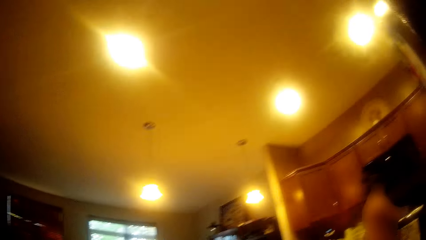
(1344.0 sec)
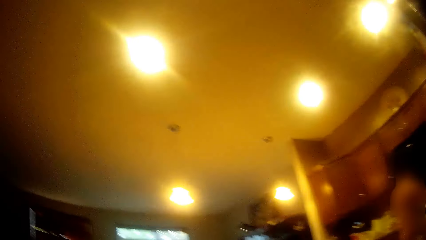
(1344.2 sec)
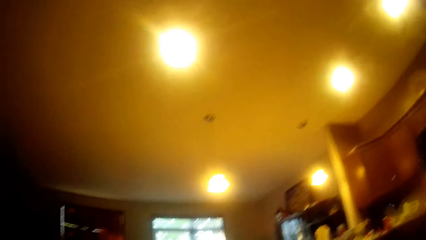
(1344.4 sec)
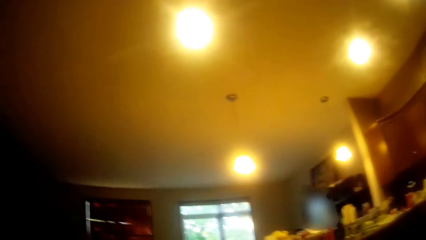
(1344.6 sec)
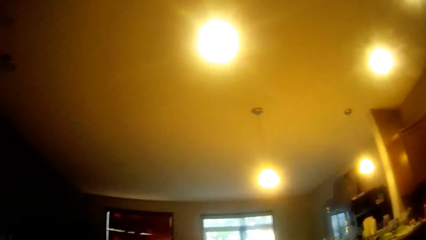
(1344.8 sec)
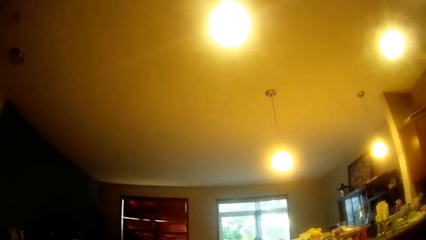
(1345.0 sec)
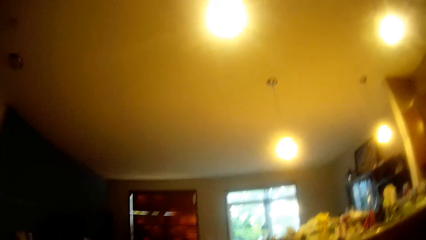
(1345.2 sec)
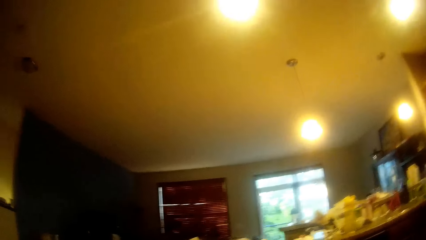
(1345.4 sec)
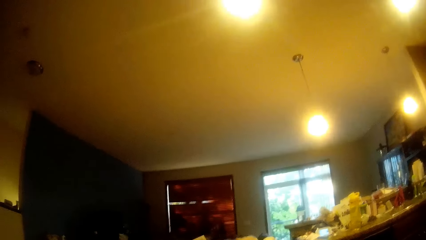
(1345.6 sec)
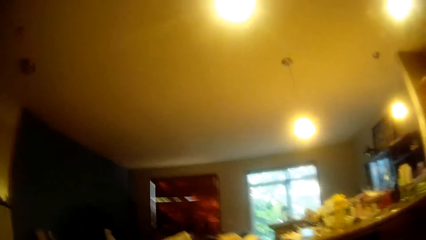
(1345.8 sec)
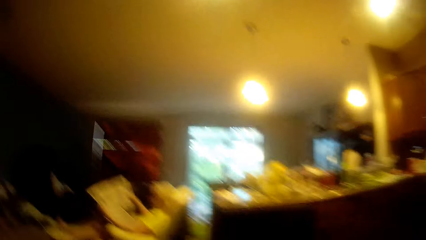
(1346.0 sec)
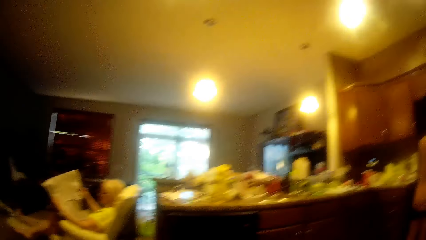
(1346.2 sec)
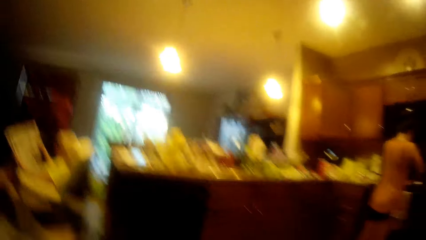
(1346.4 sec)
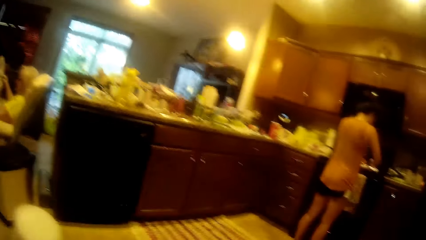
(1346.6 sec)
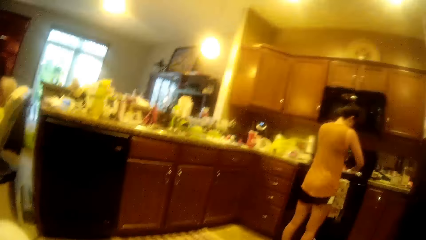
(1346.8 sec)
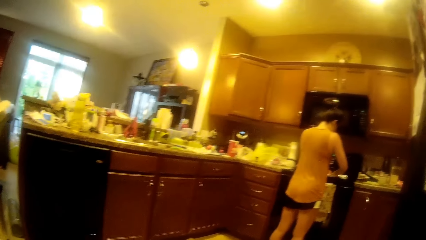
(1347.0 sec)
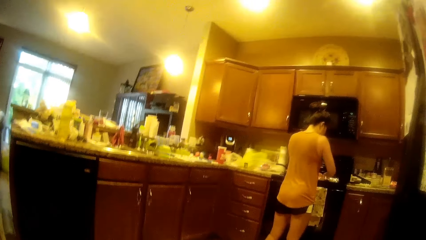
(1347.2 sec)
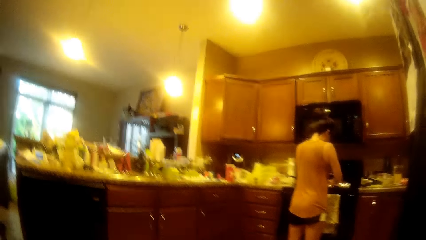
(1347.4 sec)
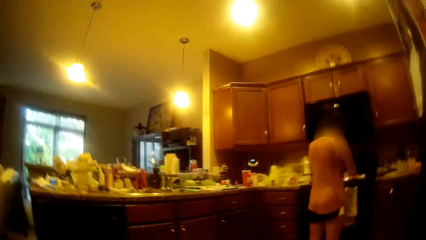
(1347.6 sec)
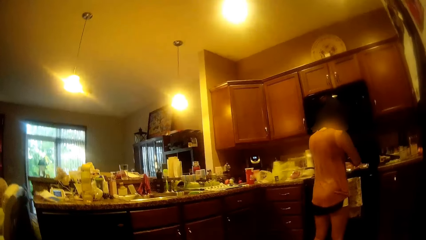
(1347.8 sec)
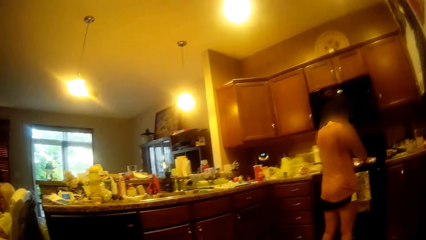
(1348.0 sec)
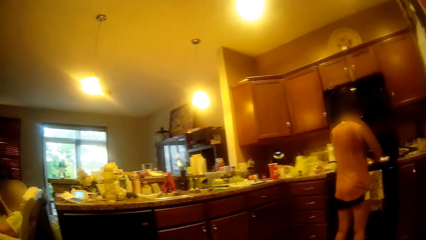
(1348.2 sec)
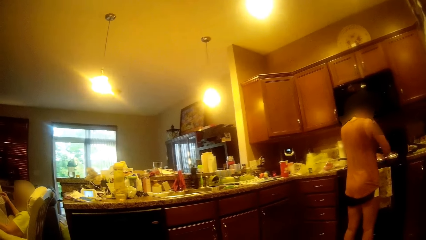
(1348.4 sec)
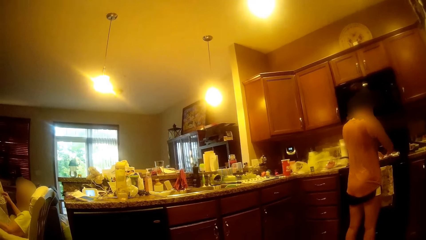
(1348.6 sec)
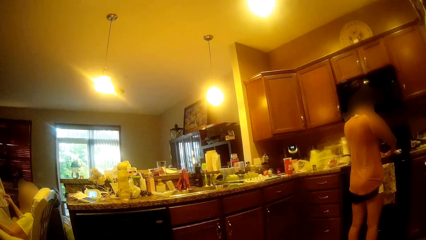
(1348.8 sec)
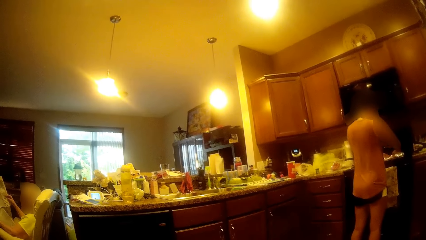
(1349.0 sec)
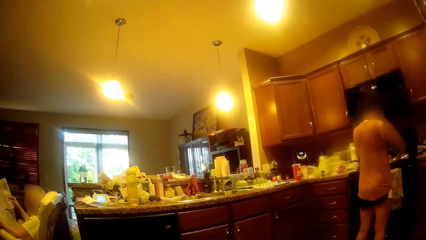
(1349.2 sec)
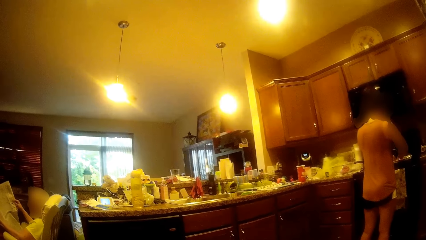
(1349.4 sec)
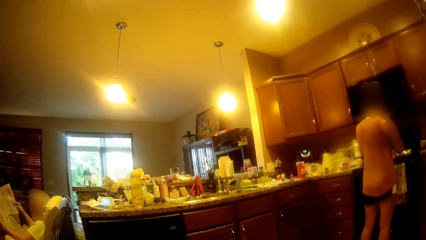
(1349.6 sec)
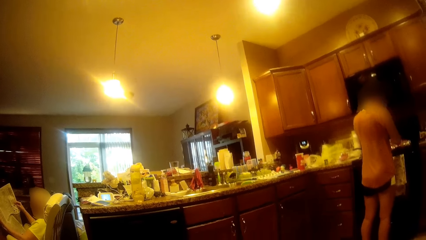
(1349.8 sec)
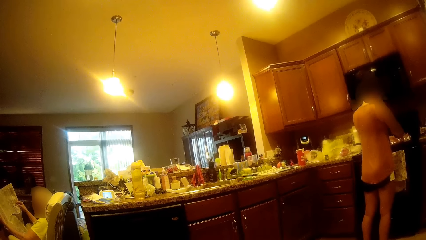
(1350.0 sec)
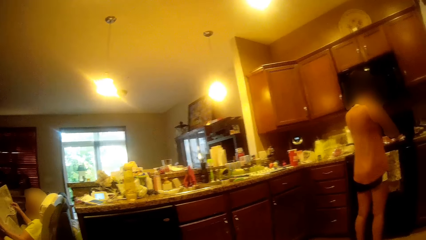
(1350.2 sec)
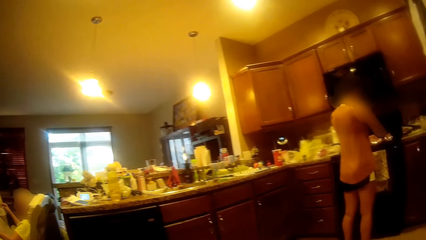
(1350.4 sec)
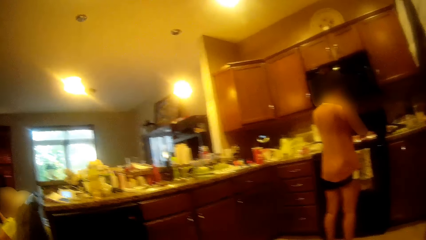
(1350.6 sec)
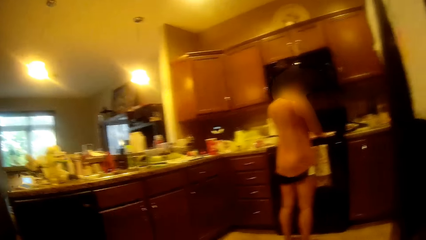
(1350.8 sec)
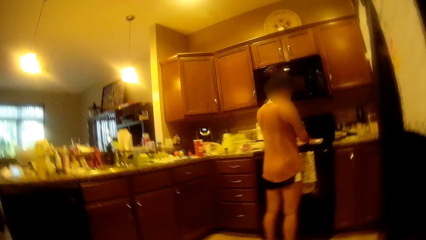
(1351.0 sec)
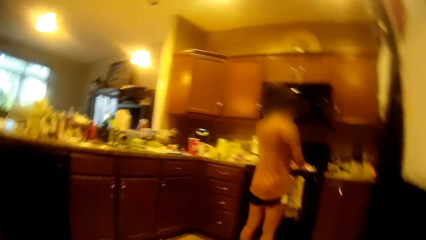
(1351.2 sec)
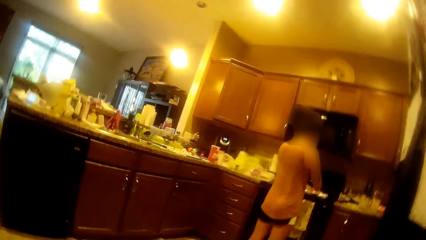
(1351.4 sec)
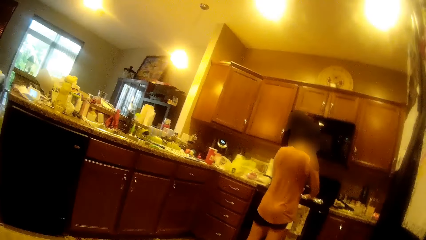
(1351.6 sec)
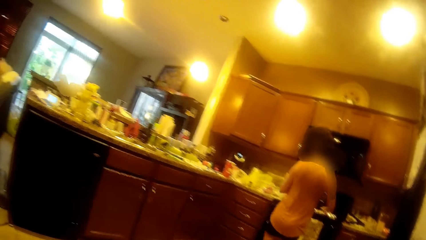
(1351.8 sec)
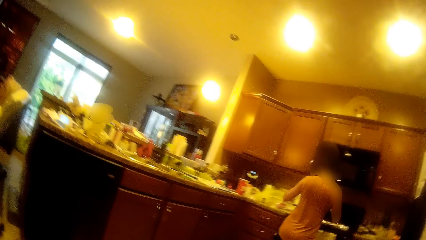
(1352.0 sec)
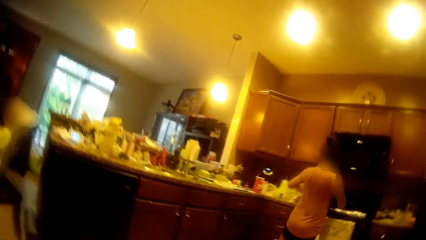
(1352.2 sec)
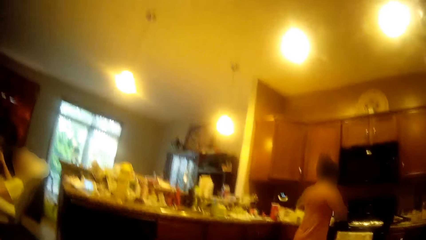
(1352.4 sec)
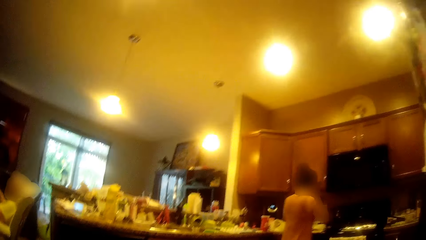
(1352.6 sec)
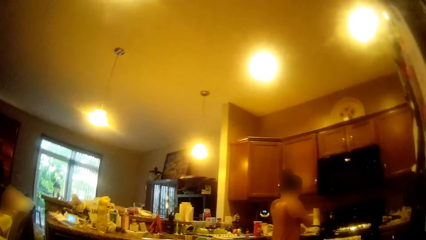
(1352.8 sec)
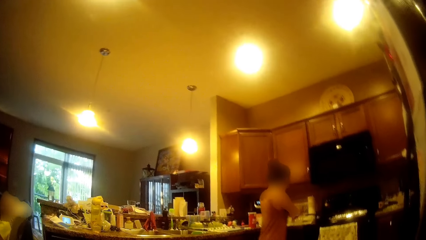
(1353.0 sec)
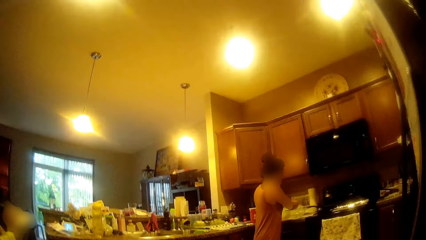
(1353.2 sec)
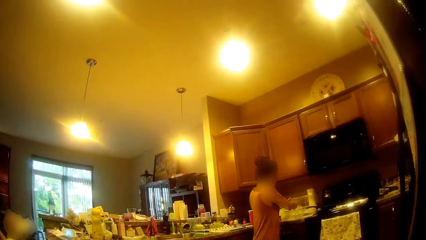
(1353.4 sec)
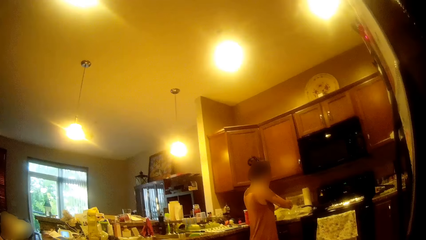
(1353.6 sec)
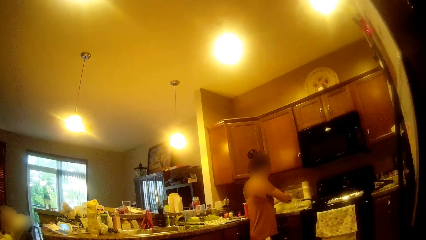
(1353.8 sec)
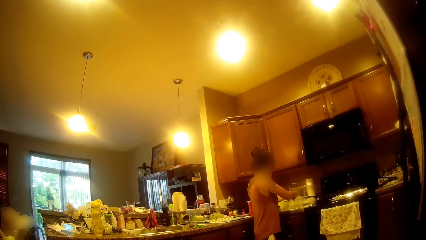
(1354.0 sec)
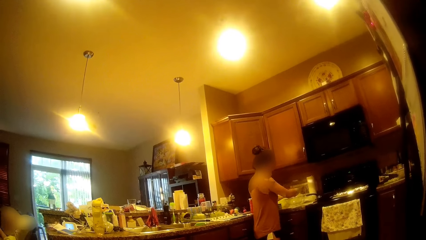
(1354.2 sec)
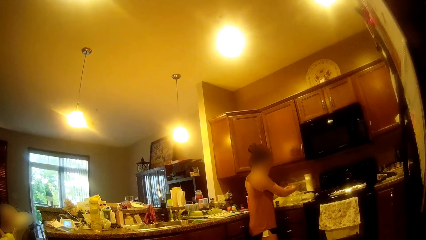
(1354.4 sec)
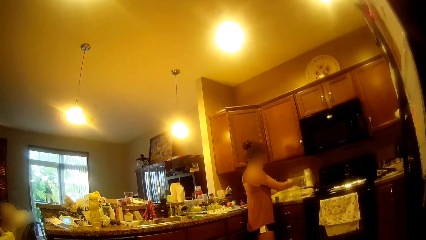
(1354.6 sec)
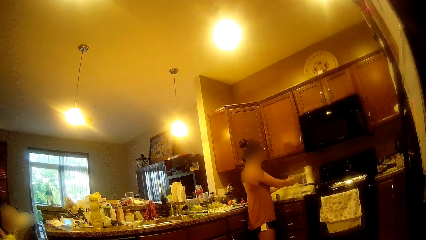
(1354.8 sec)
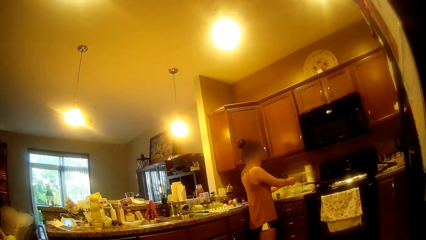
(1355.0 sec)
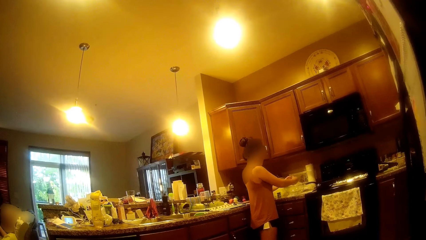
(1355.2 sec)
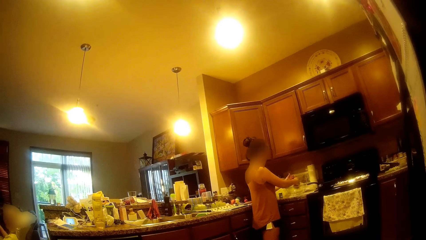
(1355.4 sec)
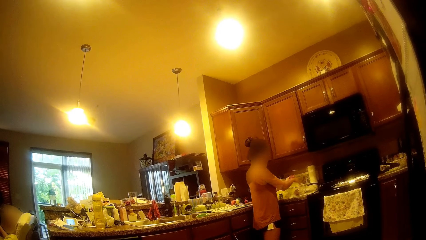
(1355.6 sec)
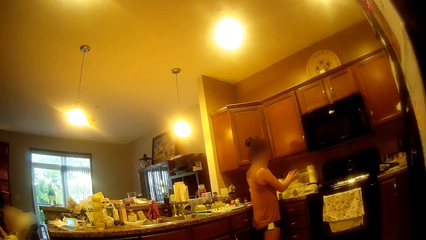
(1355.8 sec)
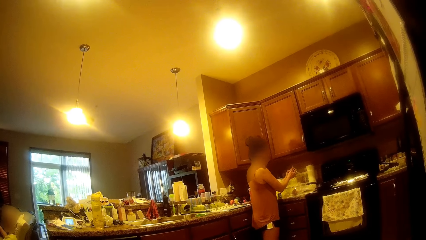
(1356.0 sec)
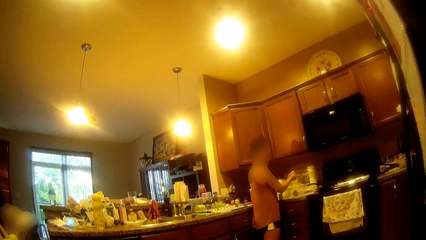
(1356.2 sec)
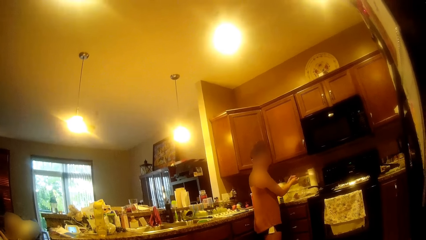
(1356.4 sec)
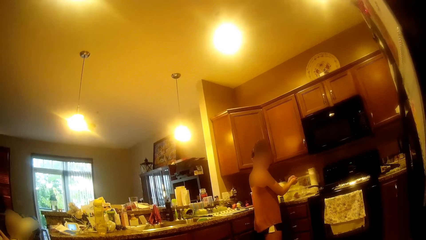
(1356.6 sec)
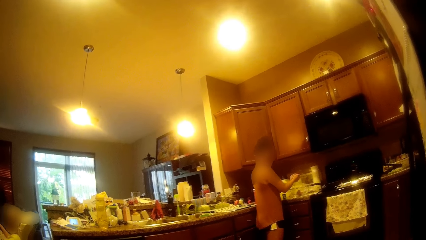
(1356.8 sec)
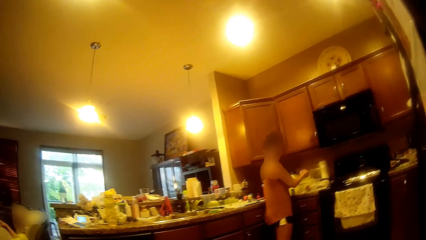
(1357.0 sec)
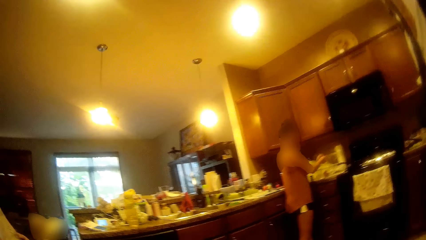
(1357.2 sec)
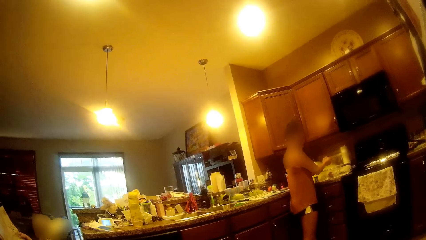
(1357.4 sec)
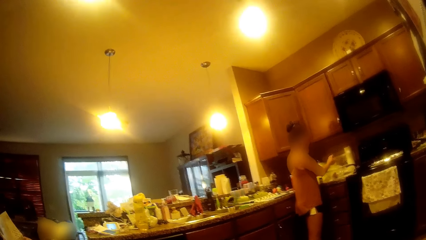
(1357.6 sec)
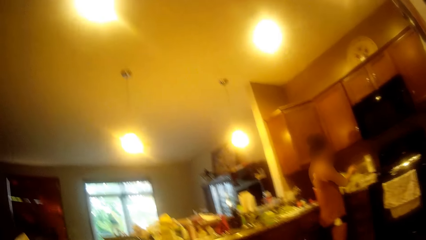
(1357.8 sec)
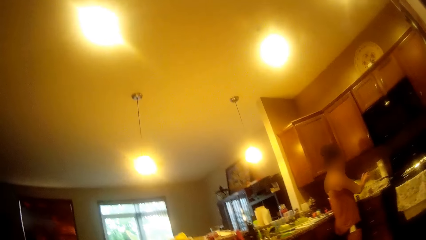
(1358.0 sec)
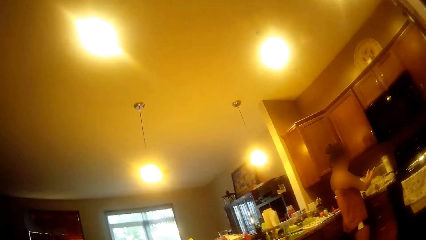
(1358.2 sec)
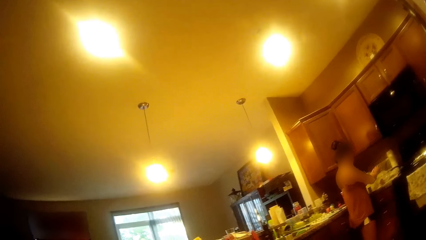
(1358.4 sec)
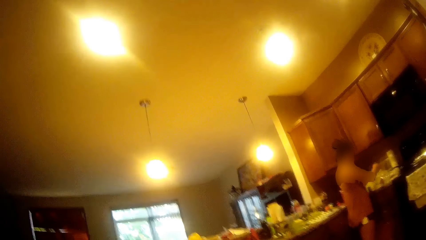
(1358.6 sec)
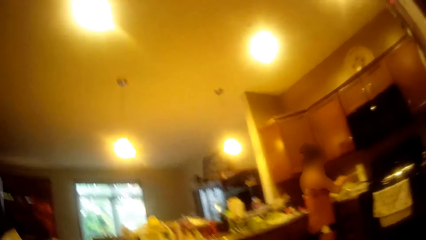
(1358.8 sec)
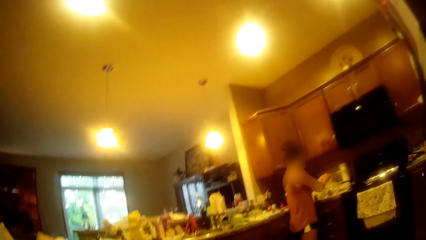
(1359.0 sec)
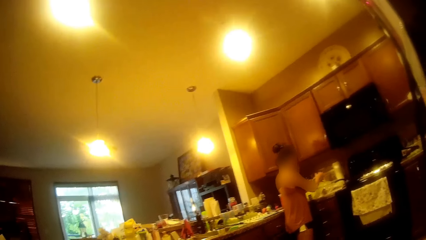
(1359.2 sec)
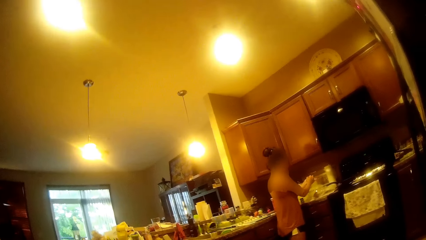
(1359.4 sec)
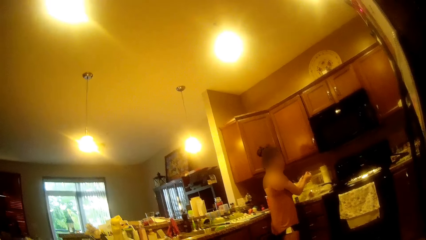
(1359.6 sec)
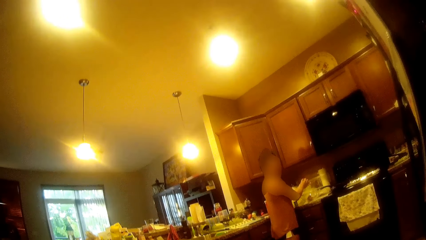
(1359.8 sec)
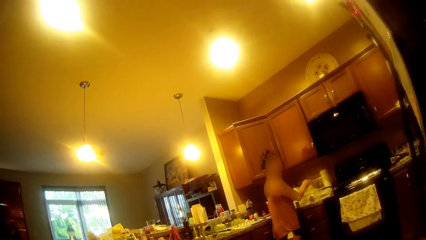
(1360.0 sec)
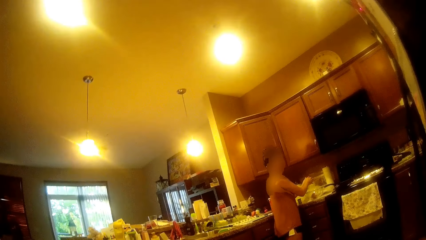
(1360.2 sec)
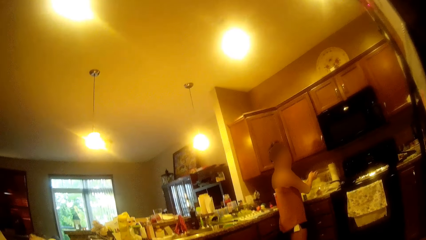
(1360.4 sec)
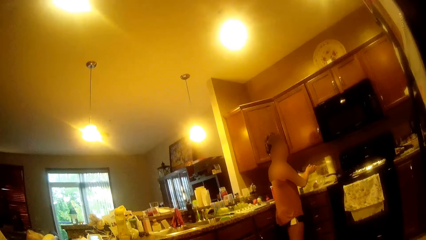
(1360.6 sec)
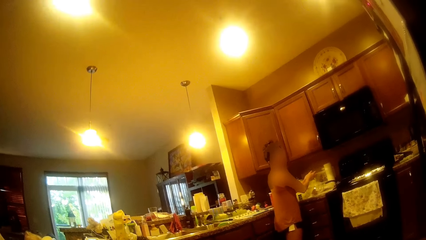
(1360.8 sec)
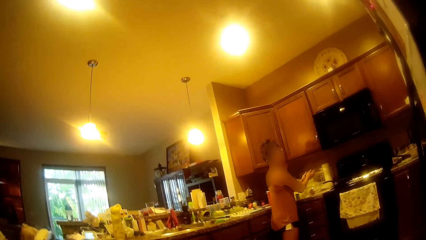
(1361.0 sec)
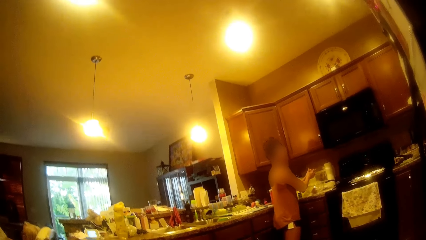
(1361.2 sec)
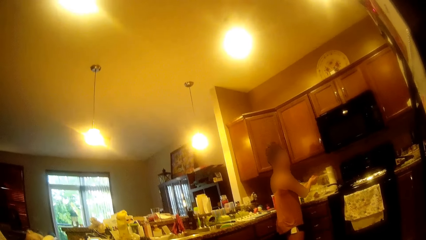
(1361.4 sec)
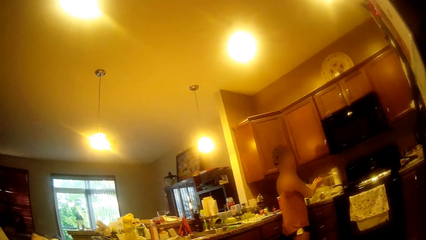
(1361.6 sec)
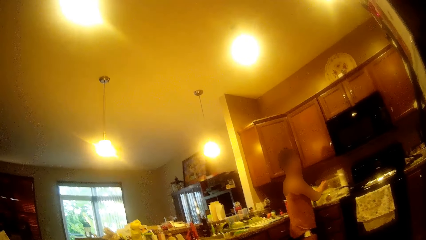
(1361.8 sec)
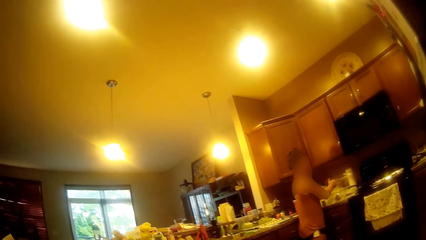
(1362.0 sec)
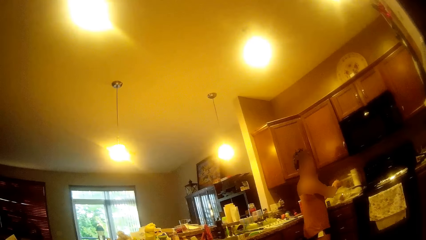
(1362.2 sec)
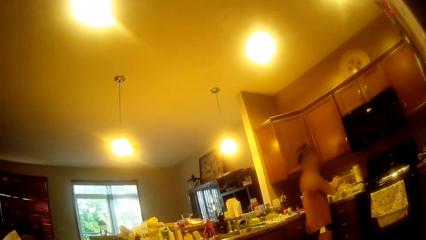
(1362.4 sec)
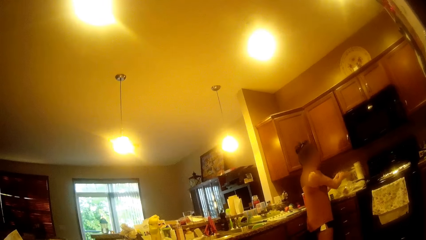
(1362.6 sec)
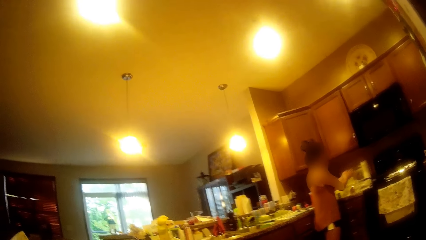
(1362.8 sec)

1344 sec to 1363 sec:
The girl presses on the piece of ground beef or dough with both hands on top of the oven. The girl picks up the ground beef with her left hand and holds the ground beef in both hands. The girl drops a piece of the ground beef into the bowl with her right hand and holds the ground beef in her left hand. The girl turns to look at the camera wearer. The girl rubs and rolls the dough in her hands.
